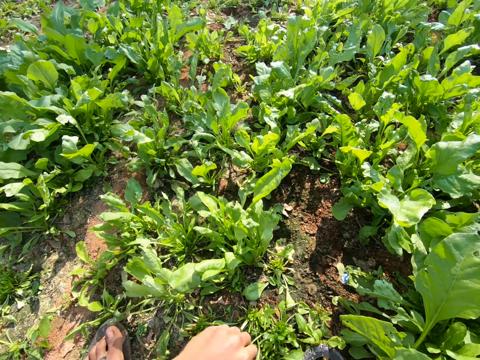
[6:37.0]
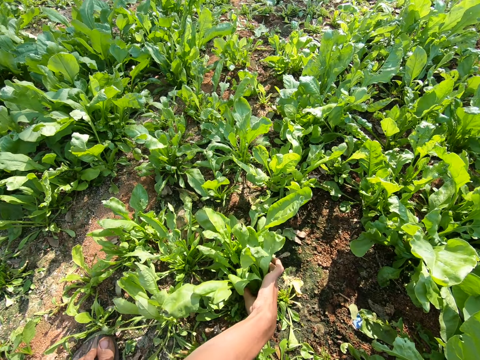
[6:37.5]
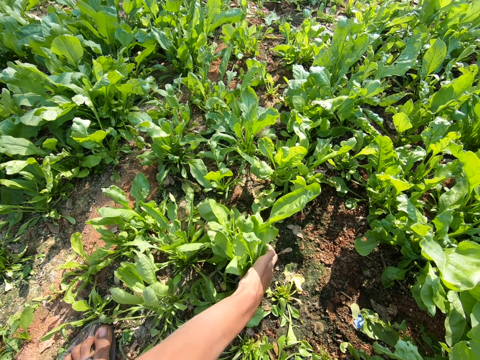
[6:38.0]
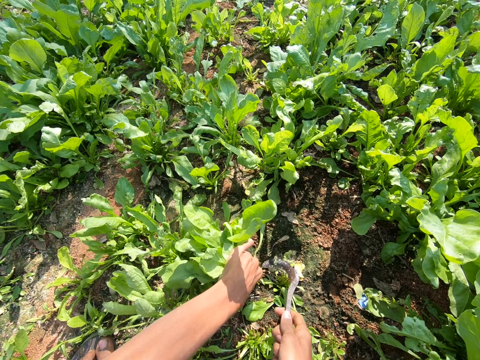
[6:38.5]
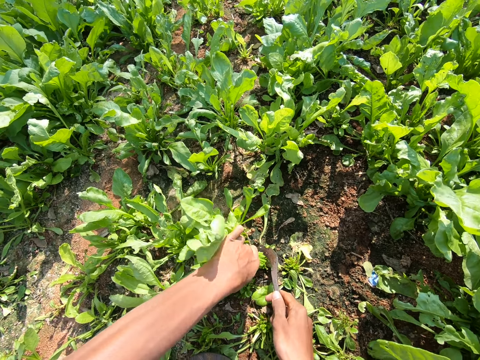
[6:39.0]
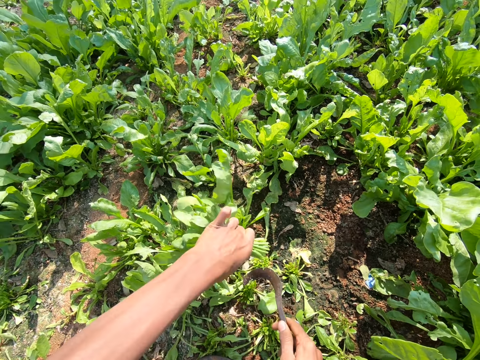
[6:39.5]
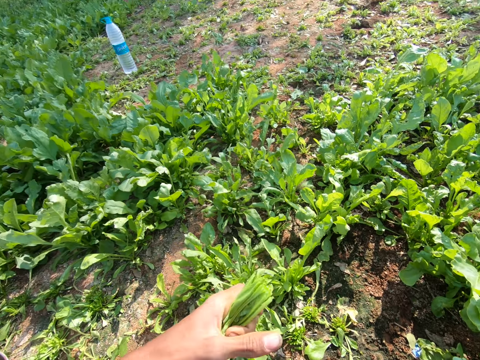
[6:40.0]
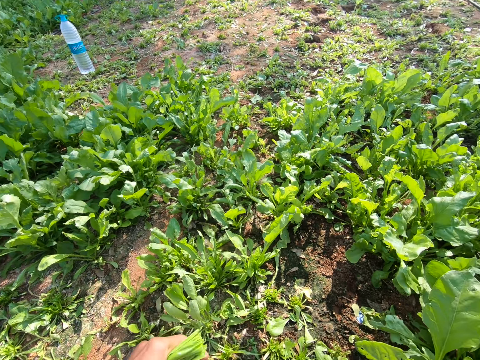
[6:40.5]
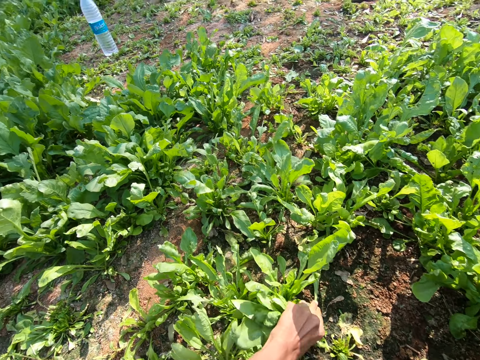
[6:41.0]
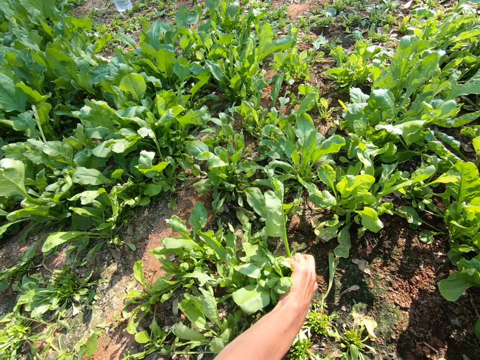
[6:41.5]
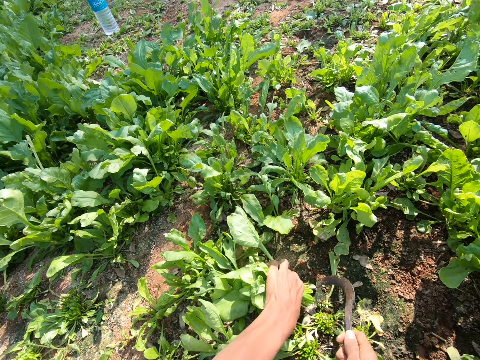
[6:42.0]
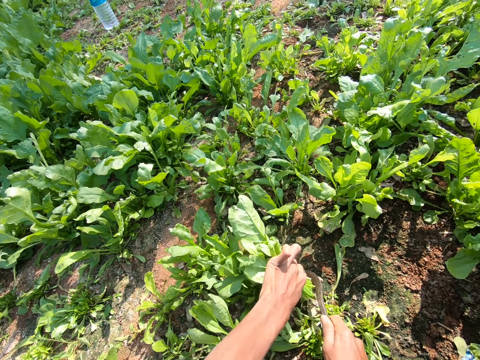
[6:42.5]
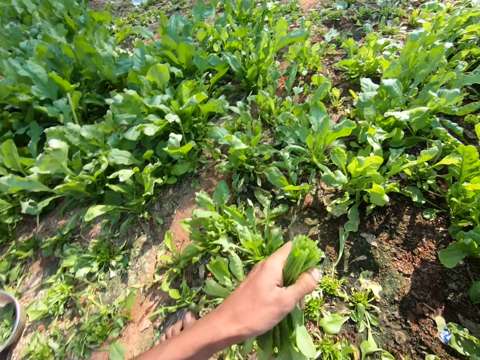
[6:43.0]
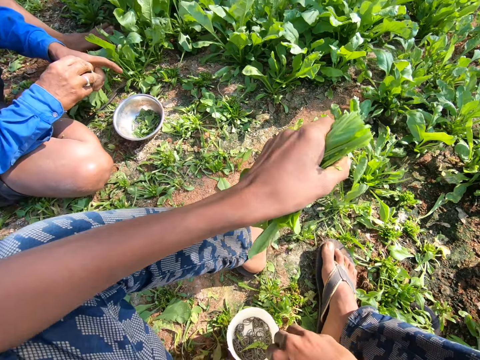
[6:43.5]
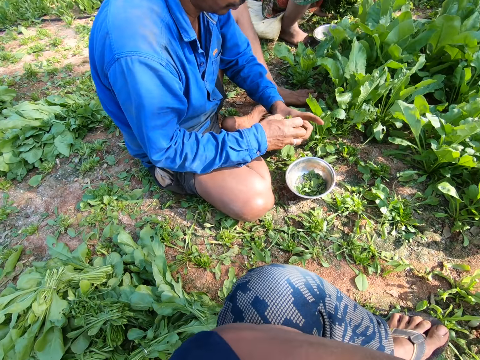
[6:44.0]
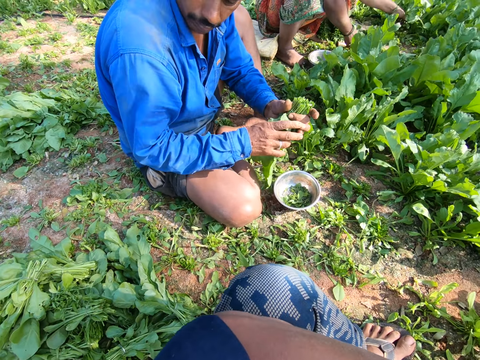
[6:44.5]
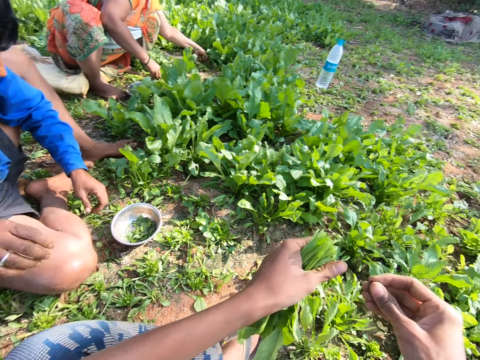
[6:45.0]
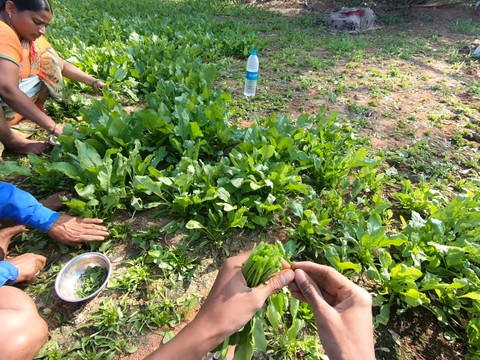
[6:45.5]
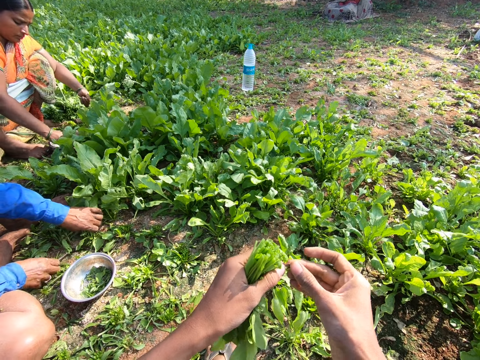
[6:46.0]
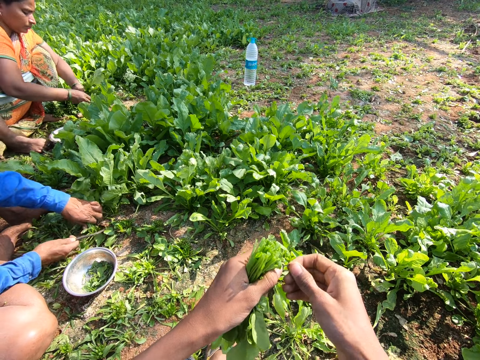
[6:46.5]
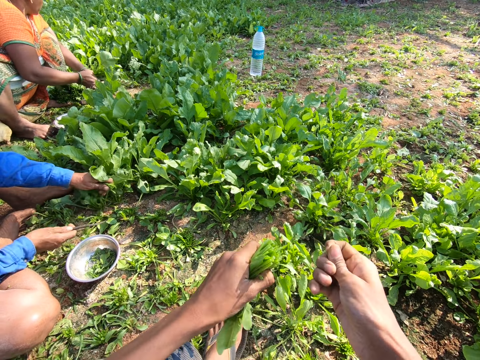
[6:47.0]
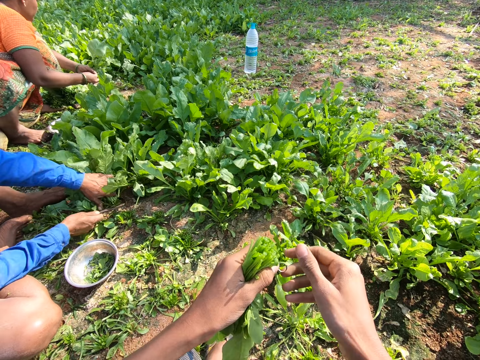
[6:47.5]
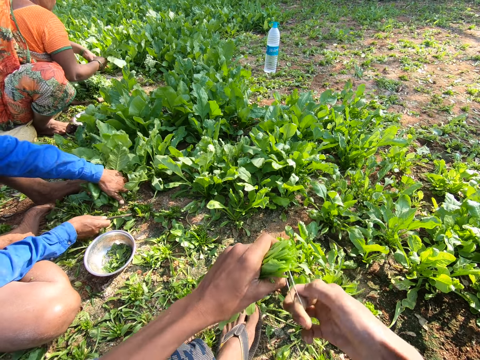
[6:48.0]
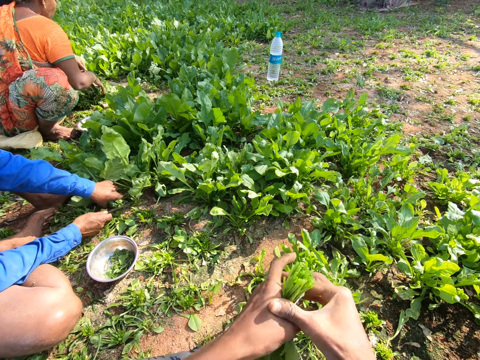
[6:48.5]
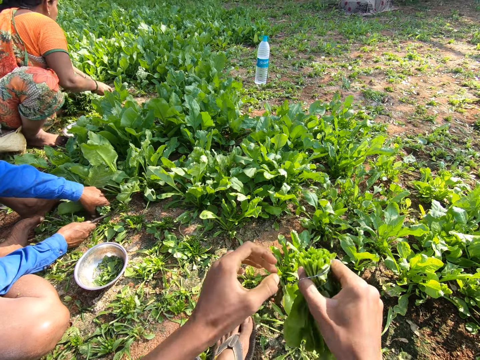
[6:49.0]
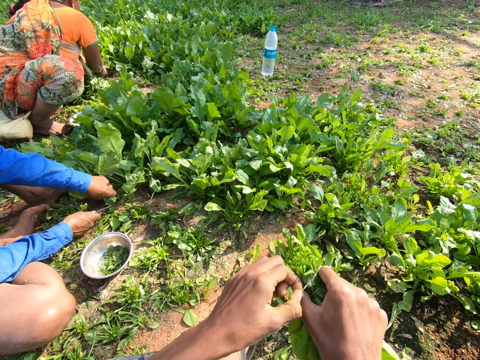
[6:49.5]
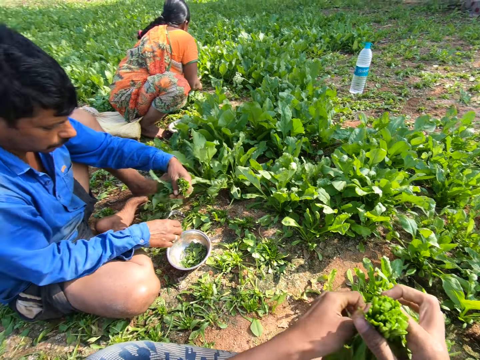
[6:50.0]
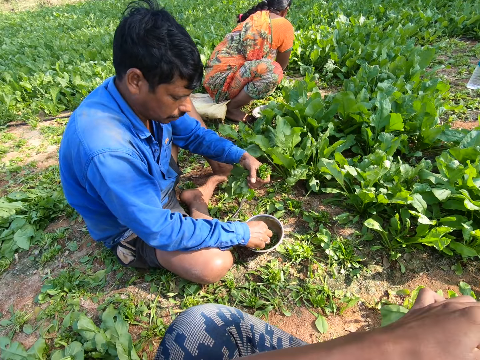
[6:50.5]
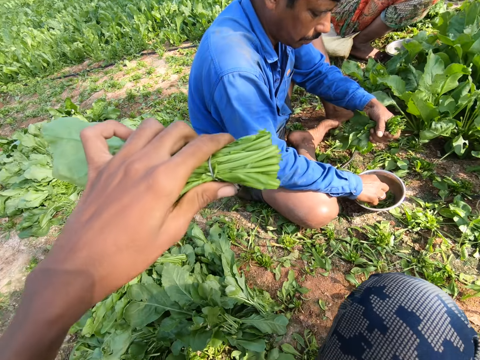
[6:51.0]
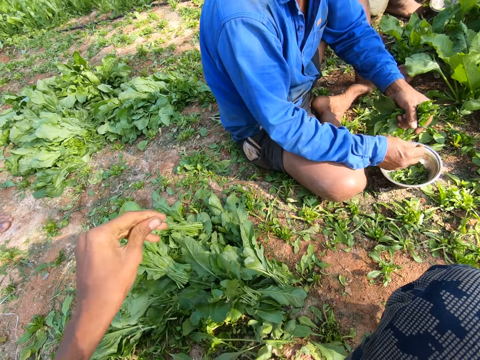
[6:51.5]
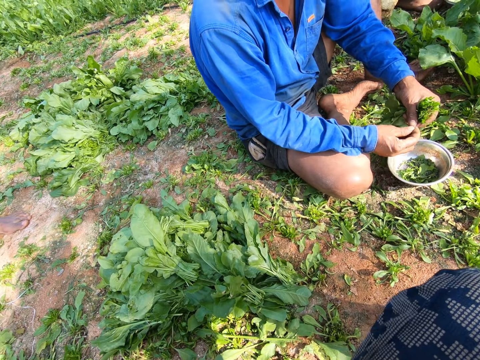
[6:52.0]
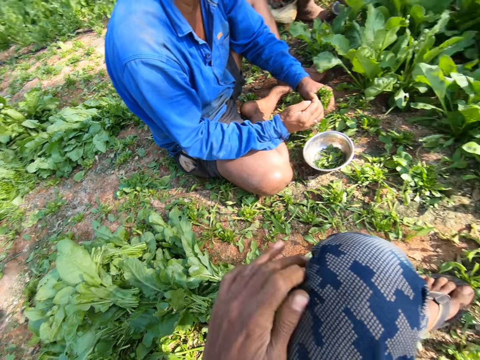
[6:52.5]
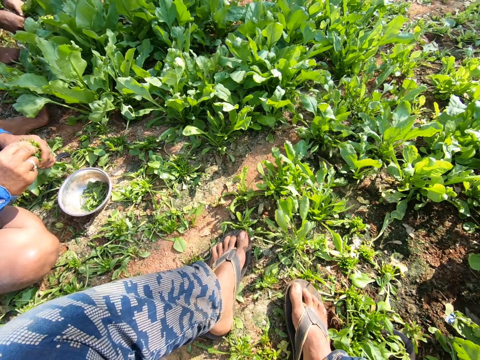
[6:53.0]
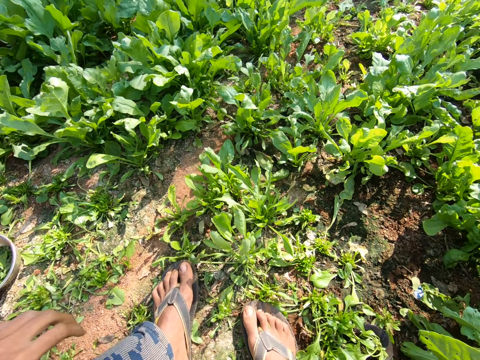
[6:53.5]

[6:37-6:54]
The camera wearer picks a sickle from the ground. They cut a vegetable from the farm with the sickle. They pick string from the tin. They tie the vegetables with the string or a rubber band. A person cuts vegetables with a machete. The camera wearer drops the vegetables on the ground.

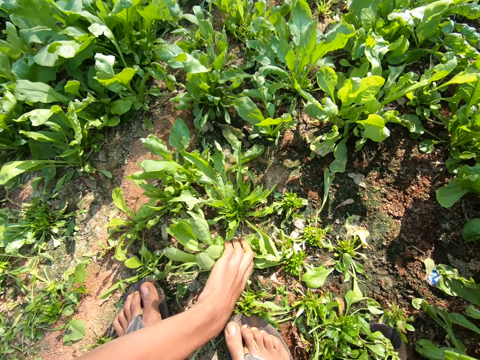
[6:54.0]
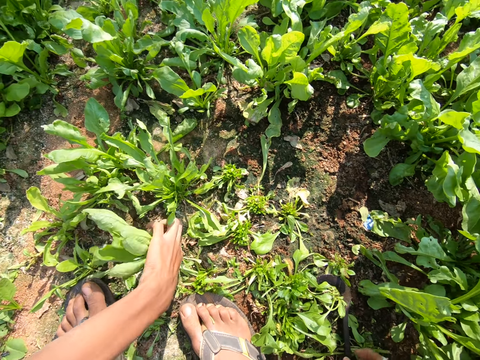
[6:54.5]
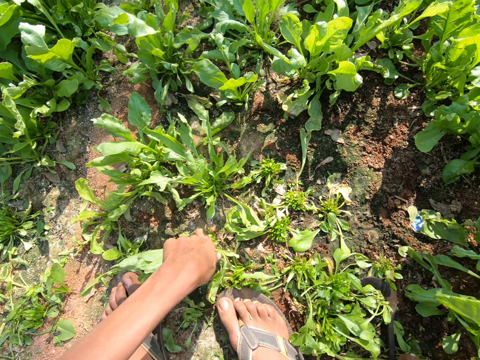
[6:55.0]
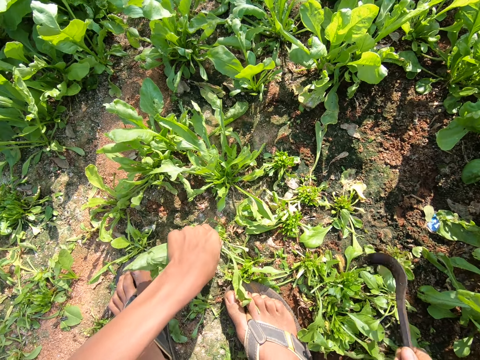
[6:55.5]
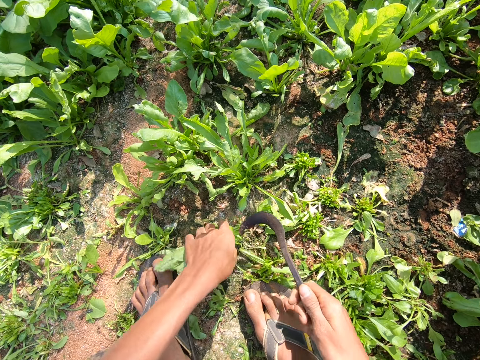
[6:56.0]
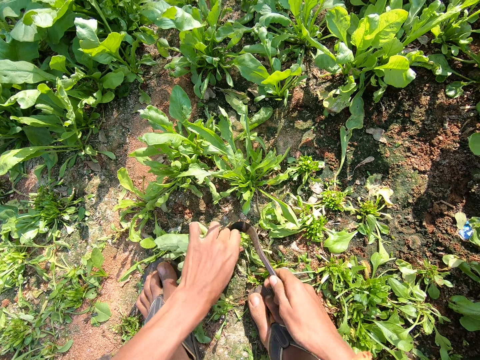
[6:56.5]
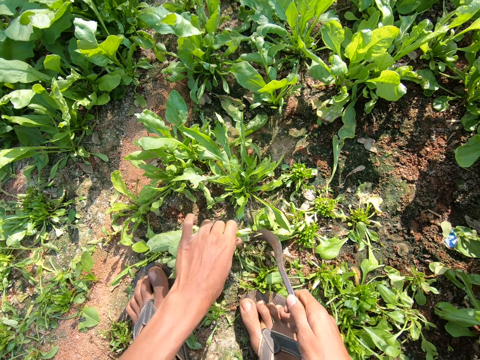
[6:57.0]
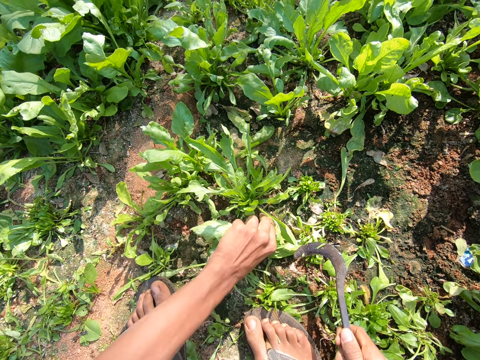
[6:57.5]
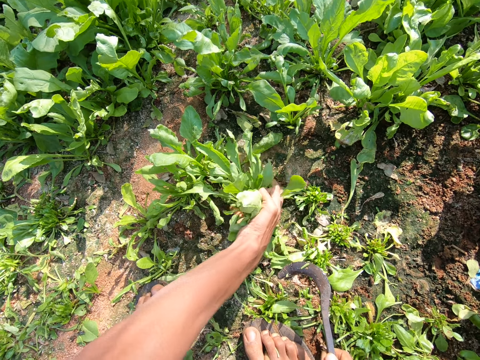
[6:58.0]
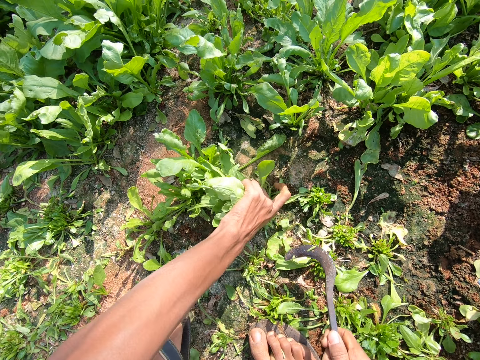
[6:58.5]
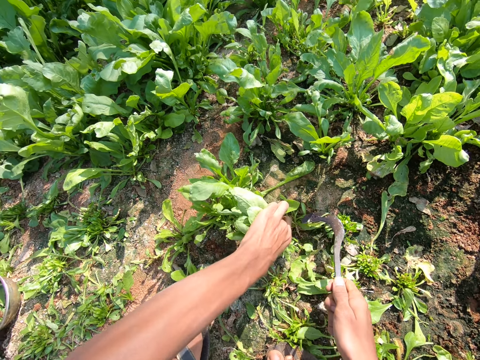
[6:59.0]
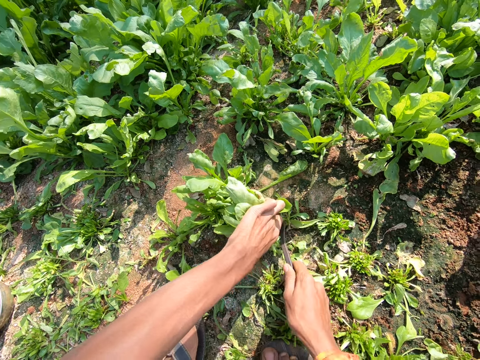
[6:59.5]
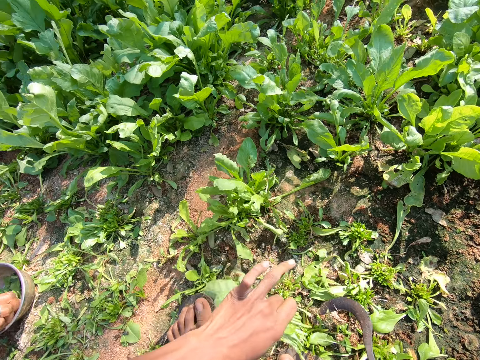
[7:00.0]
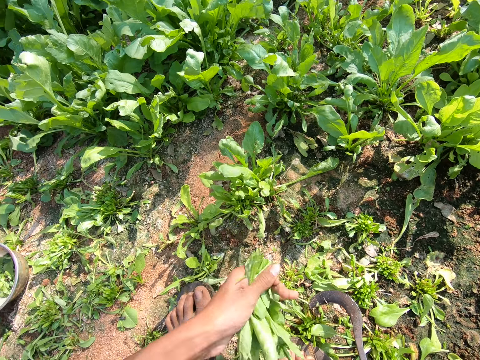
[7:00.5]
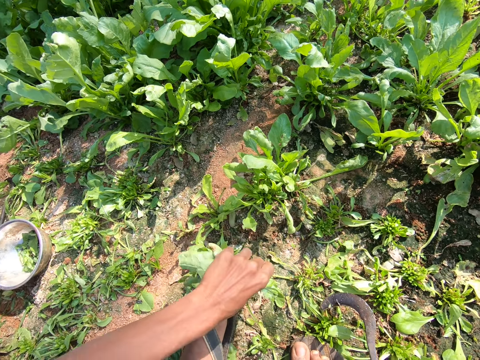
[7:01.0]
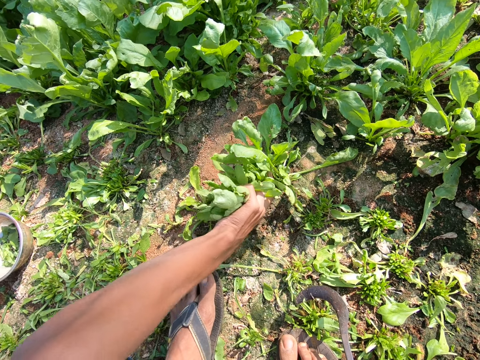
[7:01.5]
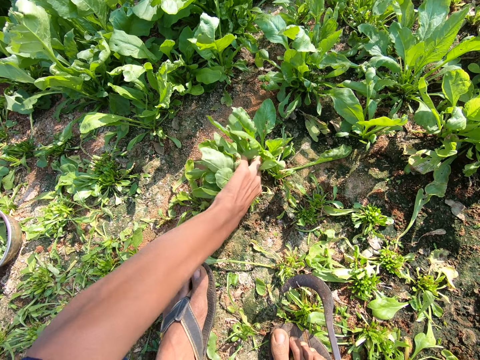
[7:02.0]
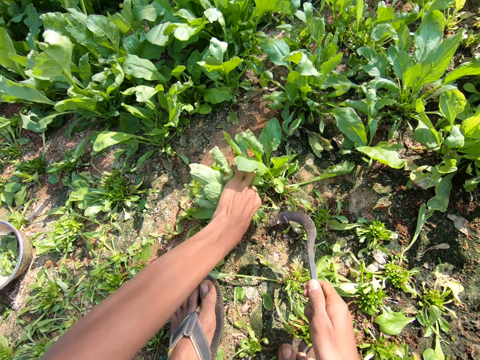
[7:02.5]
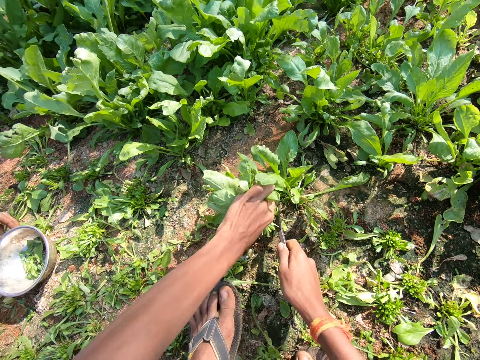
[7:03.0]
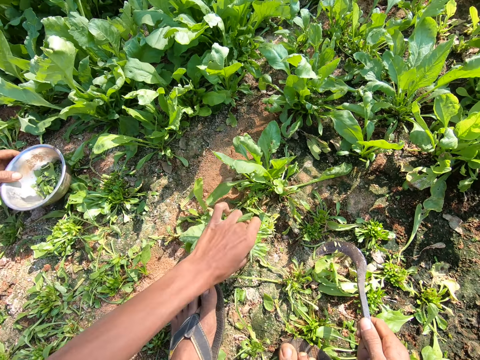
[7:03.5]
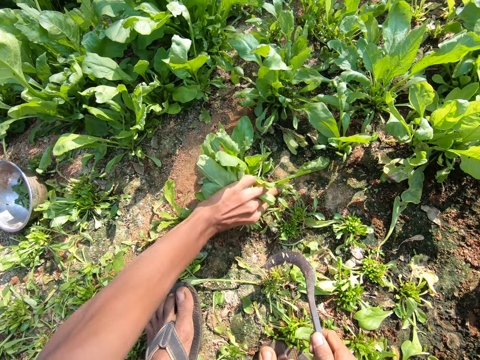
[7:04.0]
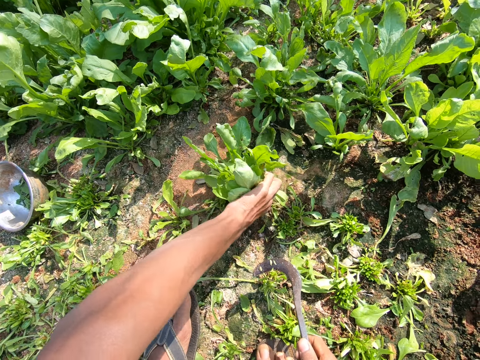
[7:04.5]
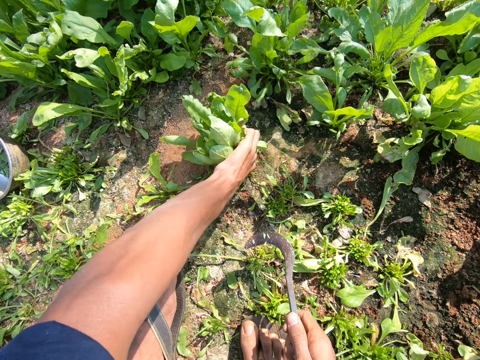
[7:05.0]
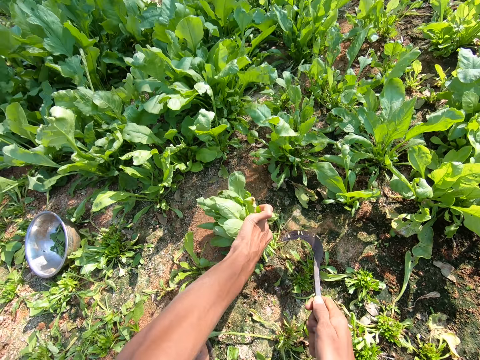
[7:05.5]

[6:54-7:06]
The camera wearer picks a sickle from the ground. They cut a vegetable from the farm with the sickle.
